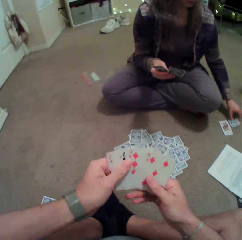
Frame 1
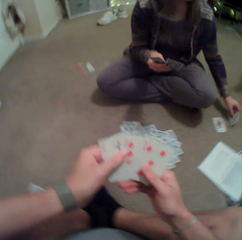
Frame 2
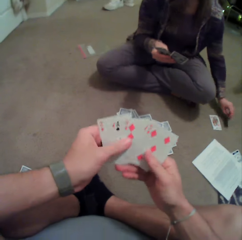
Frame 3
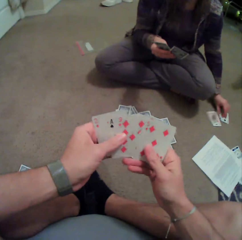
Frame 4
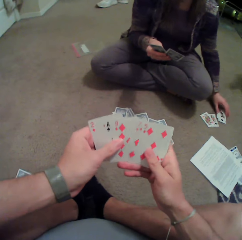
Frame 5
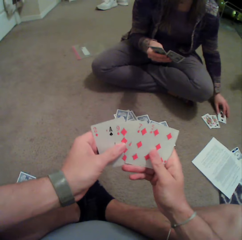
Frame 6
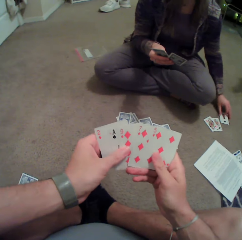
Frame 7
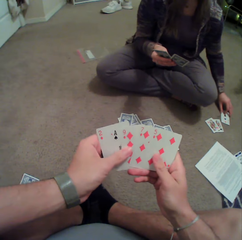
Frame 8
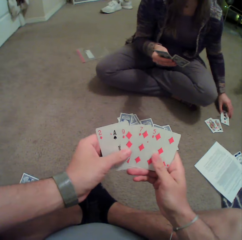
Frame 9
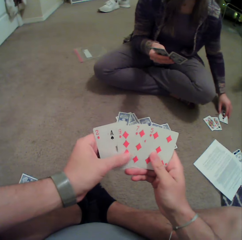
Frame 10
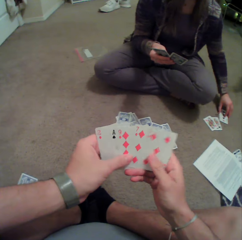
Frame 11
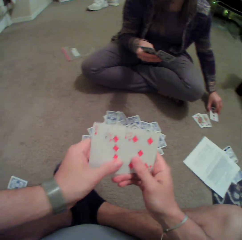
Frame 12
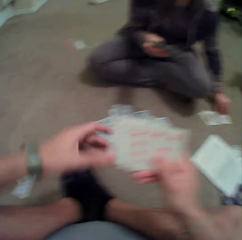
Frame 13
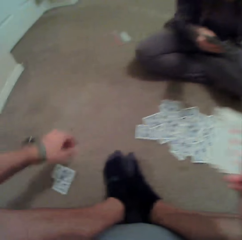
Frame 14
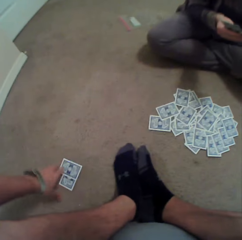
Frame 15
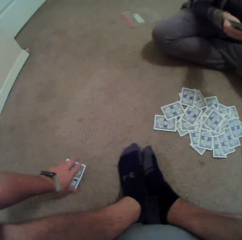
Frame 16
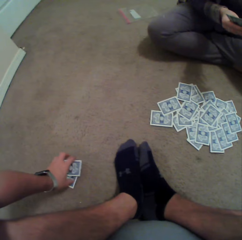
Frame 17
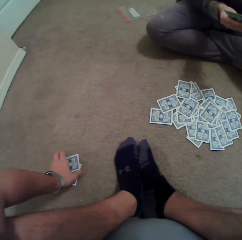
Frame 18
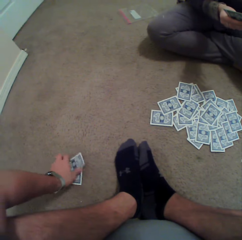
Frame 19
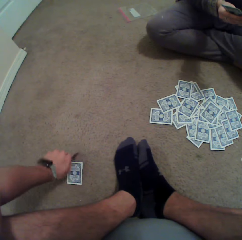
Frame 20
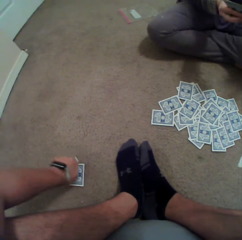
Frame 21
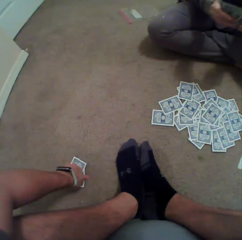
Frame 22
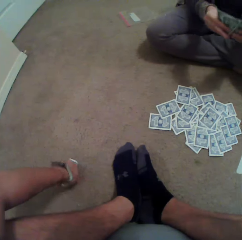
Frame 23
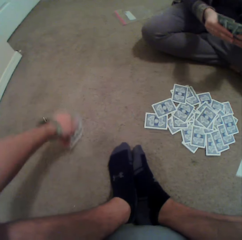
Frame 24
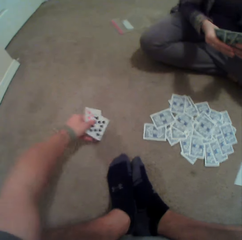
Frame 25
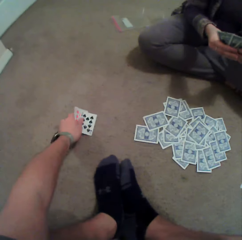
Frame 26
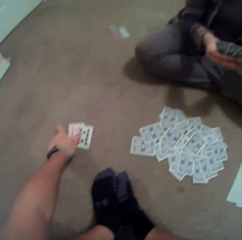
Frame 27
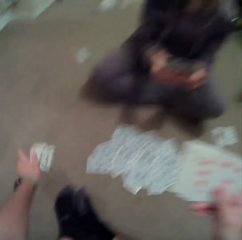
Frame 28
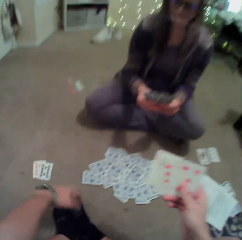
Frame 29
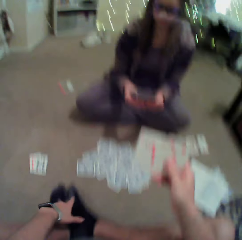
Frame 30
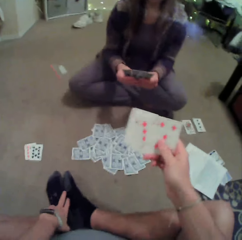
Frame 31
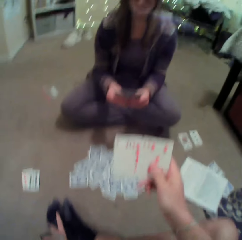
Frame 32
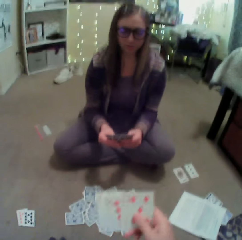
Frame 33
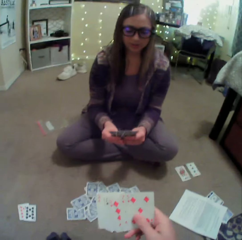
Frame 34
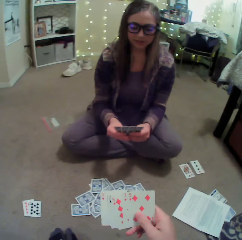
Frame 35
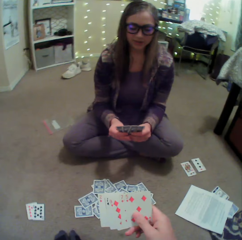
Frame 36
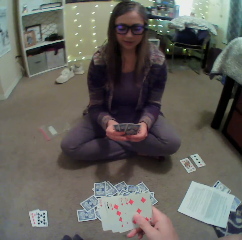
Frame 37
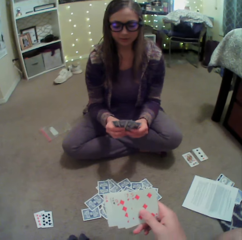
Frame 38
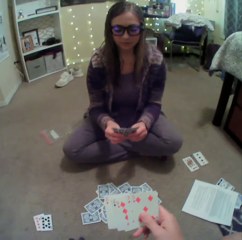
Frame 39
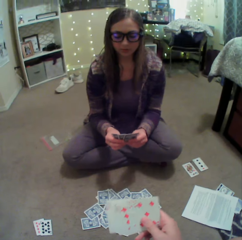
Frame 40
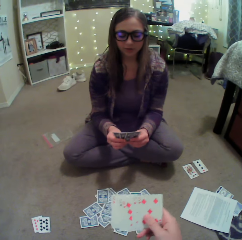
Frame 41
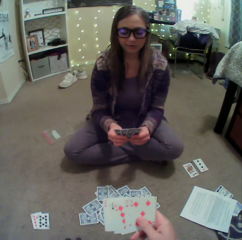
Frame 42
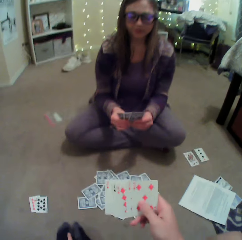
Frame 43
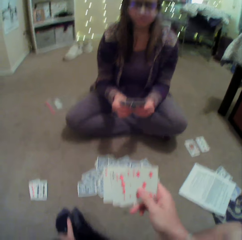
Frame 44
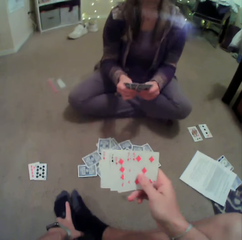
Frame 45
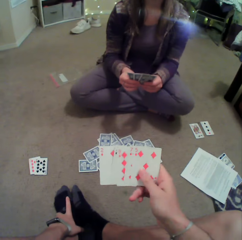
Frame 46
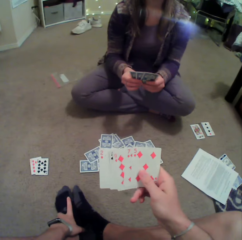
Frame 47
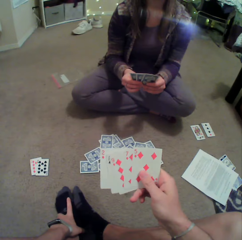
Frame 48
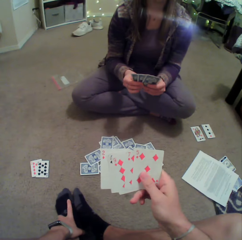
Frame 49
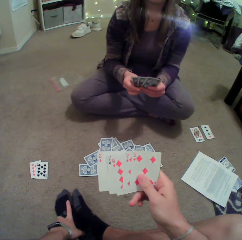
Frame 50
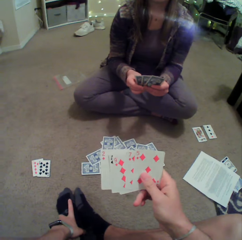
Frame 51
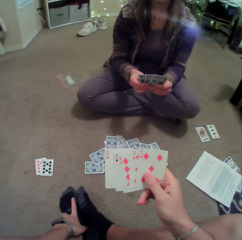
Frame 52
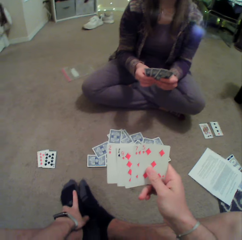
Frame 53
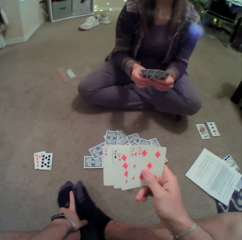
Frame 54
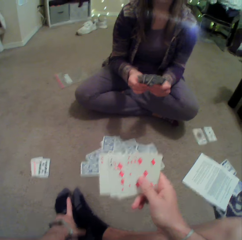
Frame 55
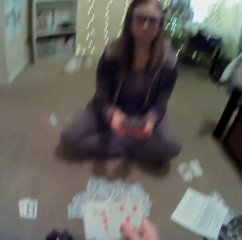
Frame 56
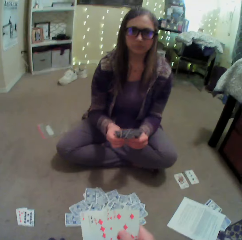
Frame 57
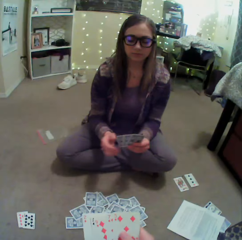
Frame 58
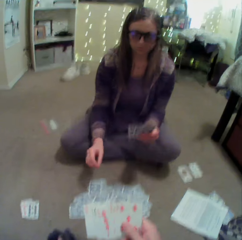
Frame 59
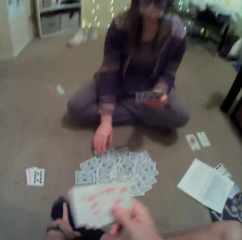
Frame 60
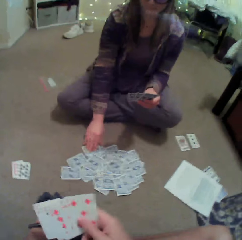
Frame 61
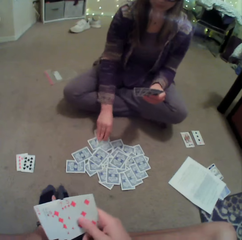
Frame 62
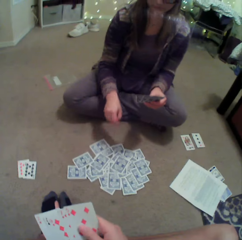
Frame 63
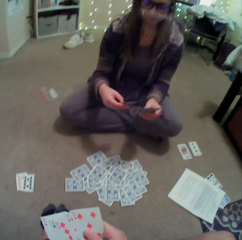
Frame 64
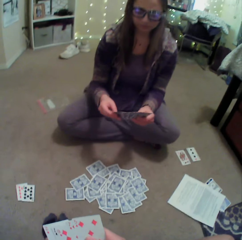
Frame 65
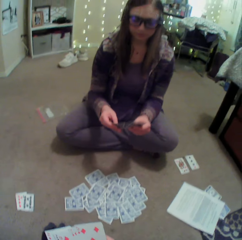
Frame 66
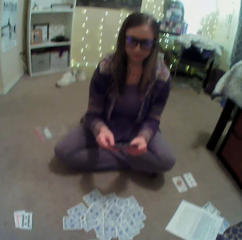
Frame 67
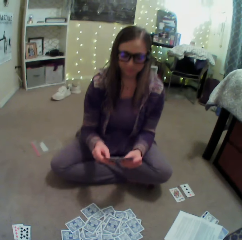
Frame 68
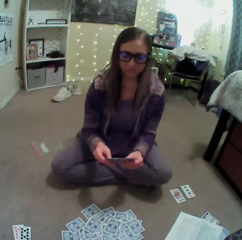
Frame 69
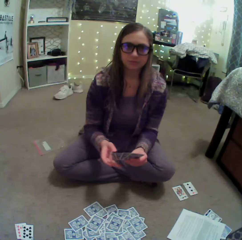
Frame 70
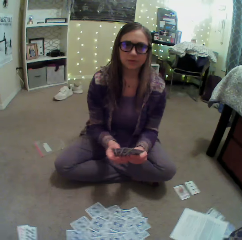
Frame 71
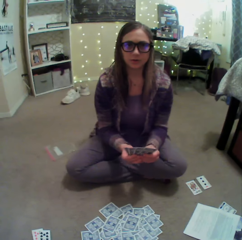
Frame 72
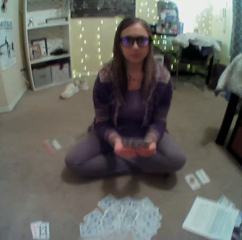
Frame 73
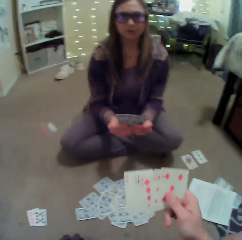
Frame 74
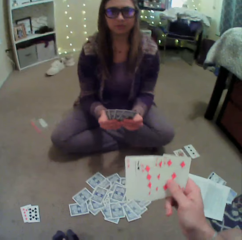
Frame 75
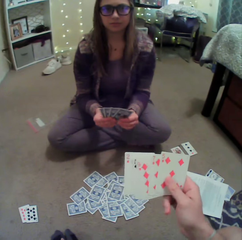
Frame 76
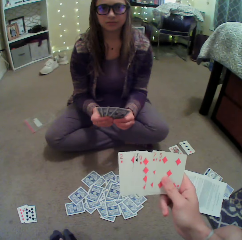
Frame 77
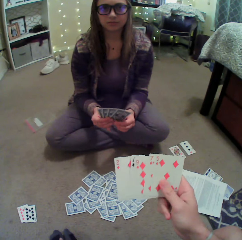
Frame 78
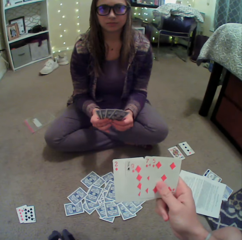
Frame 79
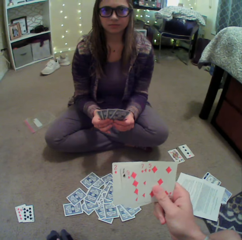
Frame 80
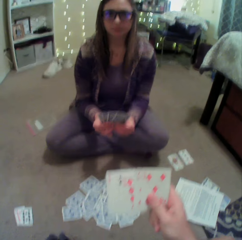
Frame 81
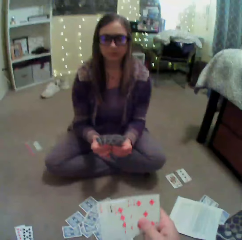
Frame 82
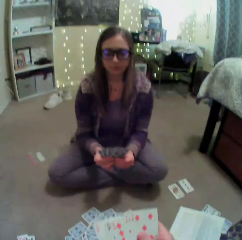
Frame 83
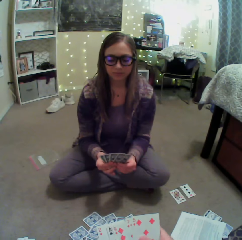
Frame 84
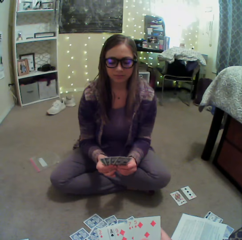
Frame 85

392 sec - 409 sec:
The camera wearer arranges cards in hand. They check the cards. They pick up the cards on the floor. They put the cards on the floor. They converse with a person. The person picks up a card on the floor. The person converses with the camera wearer.

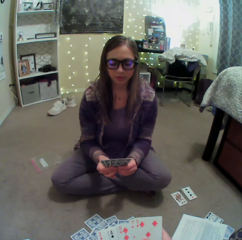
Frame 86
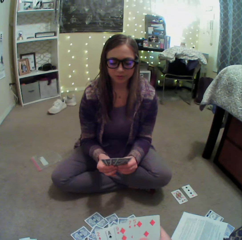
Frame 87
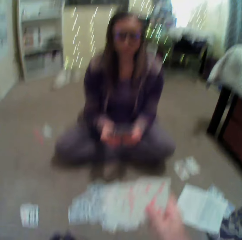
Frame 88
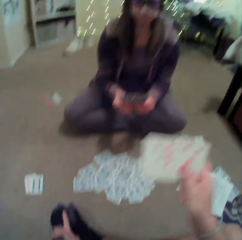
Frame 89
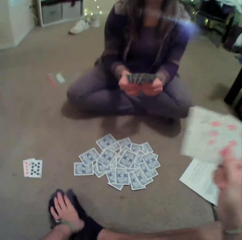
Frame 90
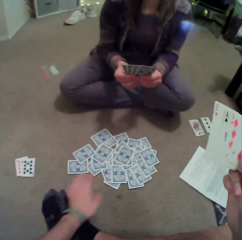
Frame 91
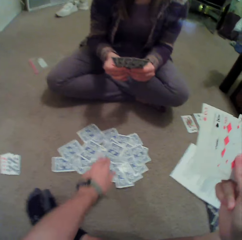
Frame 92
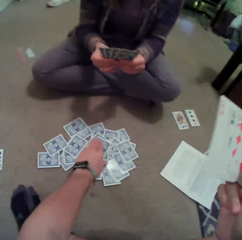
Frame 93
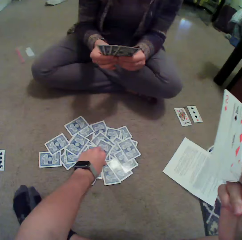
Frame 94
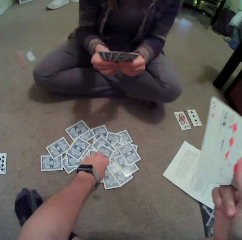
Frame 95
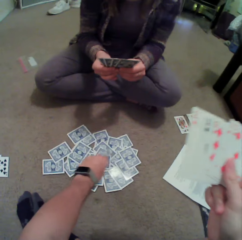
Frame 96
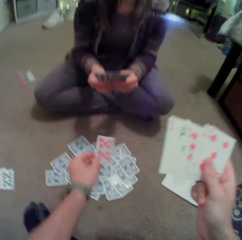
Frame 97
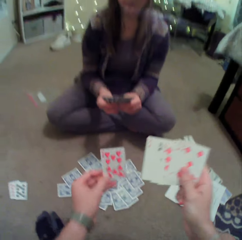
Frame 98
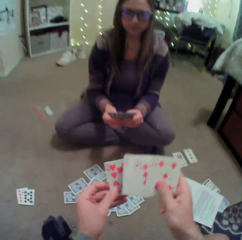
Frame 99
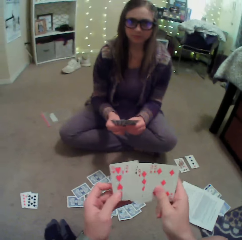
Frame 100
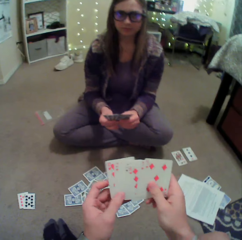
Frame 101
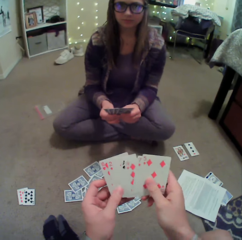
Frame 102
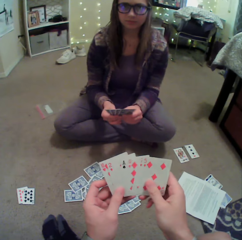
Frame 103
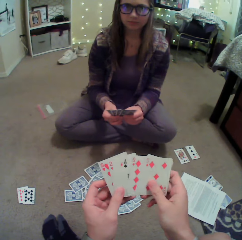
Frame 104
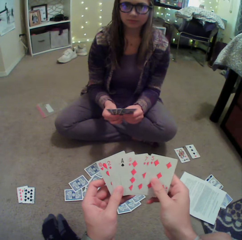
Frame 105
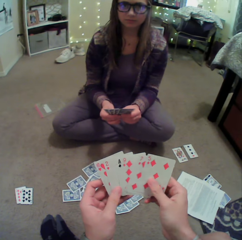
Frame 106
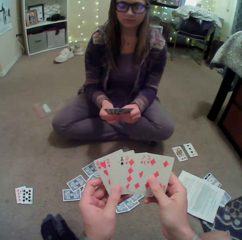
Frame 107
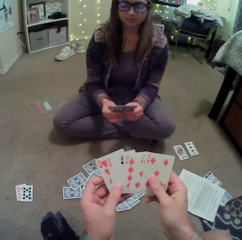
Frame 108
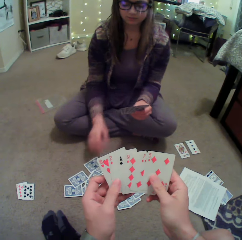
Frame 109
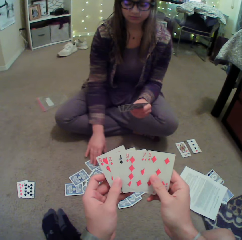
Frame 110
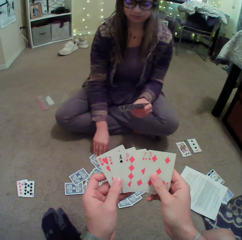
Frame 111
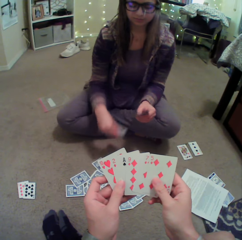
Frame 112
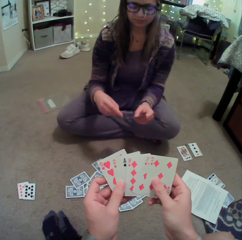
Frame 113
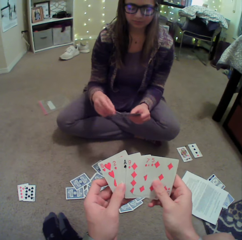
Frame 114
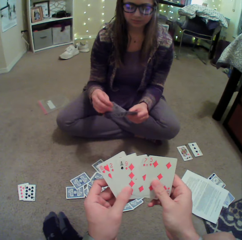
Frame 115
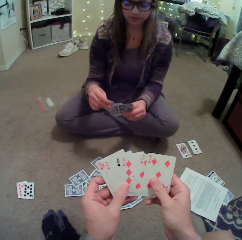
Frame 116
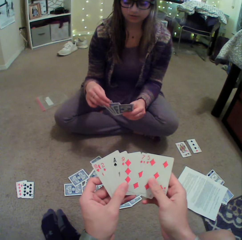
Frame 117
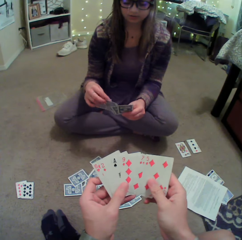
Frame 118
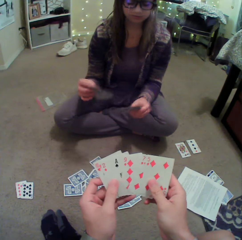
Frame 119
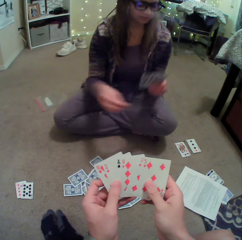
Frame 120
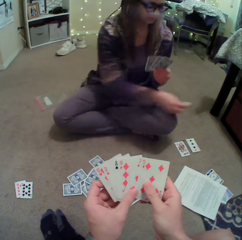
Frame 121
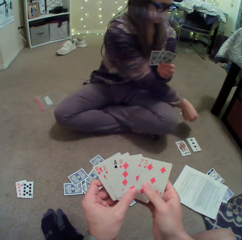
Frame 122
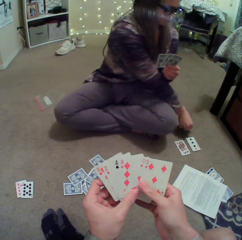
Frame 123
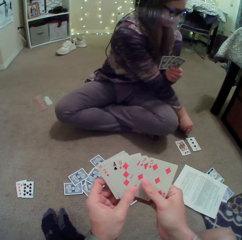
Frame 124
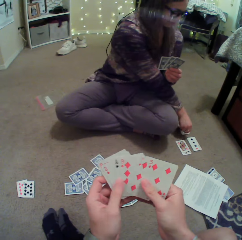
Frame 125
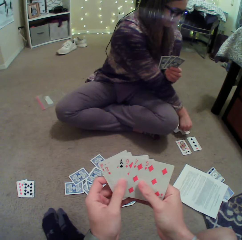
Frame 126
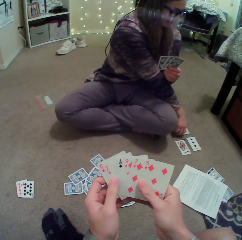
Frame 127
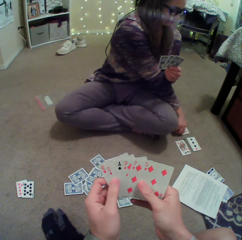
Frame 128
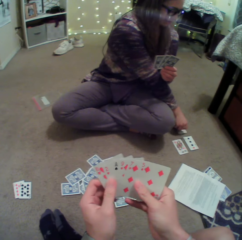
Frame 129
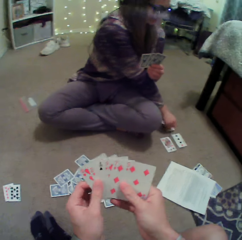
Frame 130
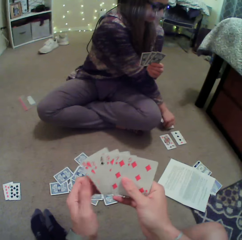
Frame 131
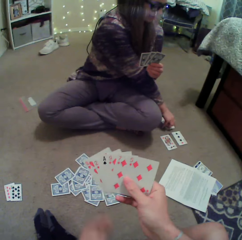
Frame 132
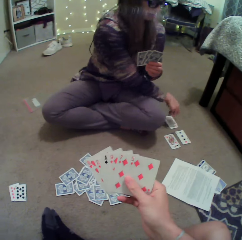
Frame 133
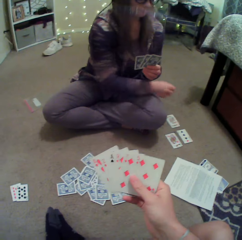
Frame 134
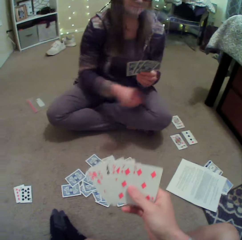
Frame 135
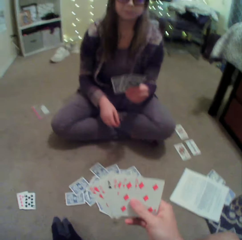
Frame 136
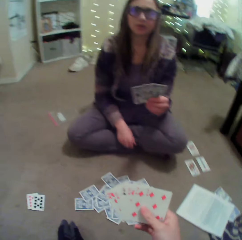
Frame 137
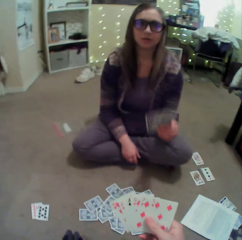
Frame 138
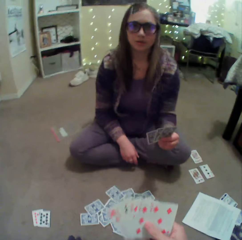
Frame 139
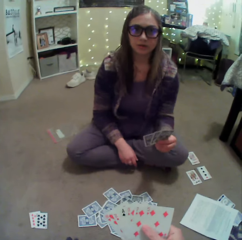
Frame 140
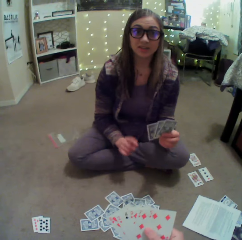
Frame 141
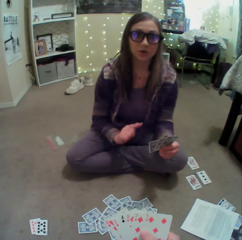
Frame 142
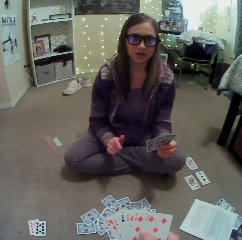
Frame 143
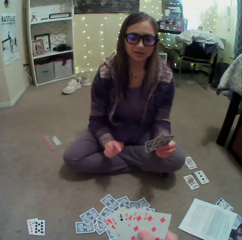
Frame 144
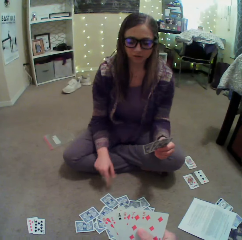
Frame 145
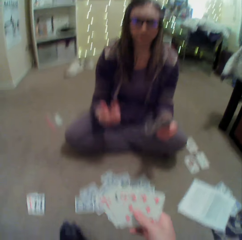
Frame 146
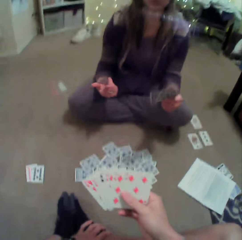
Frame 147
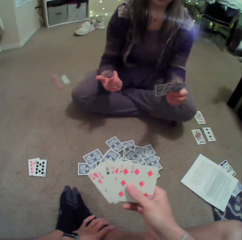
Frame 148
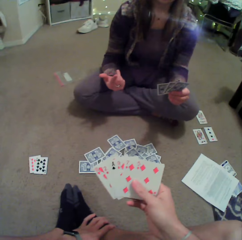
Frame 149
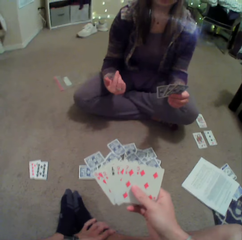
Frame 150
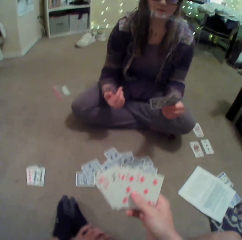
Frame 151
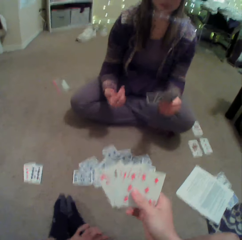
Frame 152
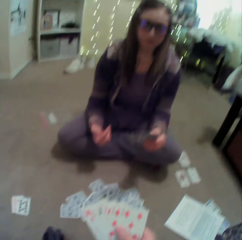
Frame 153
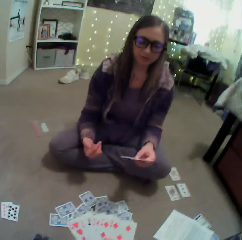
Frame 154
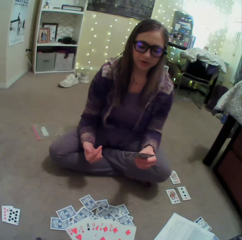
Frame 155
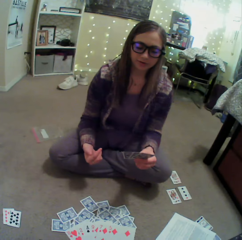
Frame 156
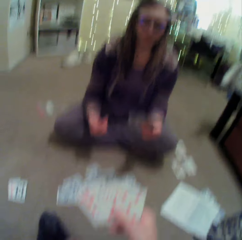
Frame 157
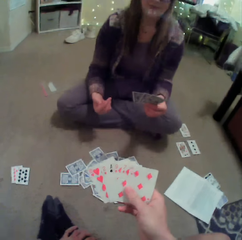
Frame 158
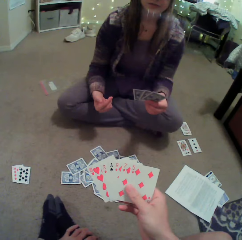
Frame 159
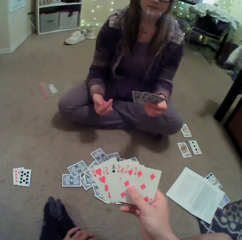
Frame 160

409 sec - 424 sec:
The camera wearer picks up a card on the floor. A person converses with the camera wearer. The person picks up a card on the floor, puts the card on the floor and converses with the camera wearer. The person sways hands, interacts with the camera wearer and converses with the camera wearer.
